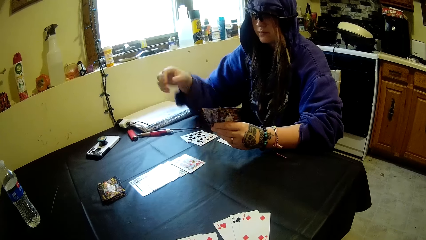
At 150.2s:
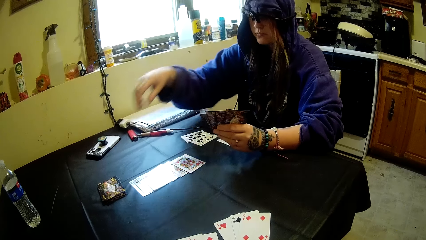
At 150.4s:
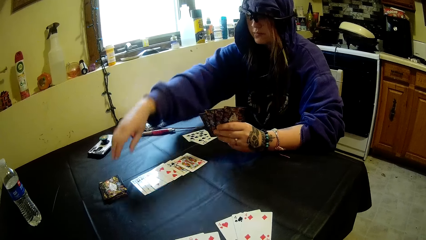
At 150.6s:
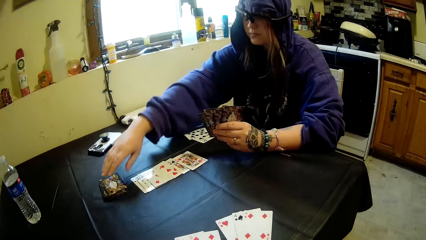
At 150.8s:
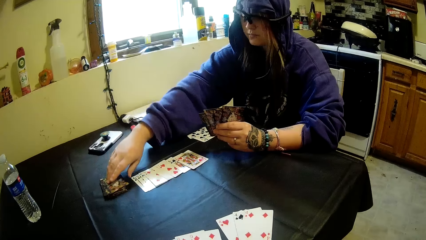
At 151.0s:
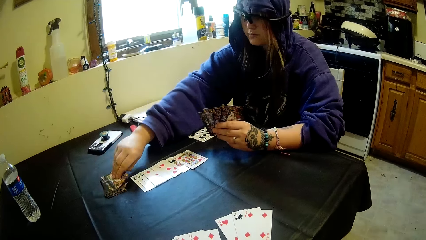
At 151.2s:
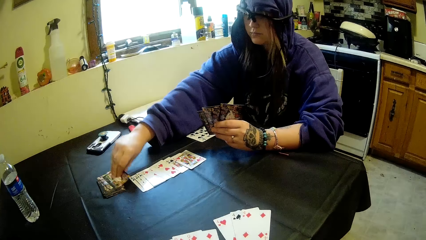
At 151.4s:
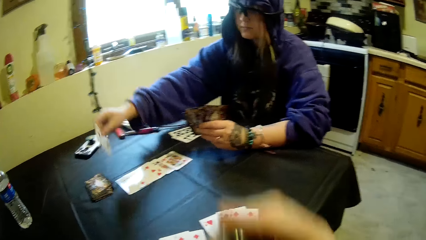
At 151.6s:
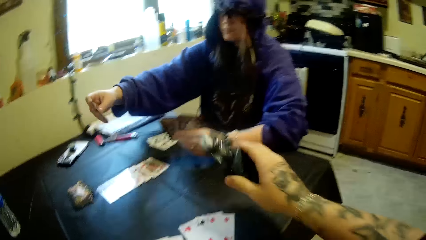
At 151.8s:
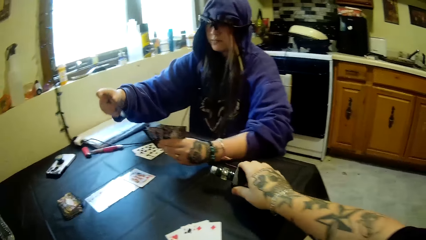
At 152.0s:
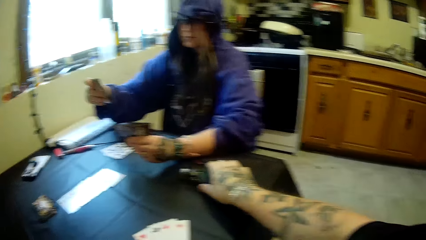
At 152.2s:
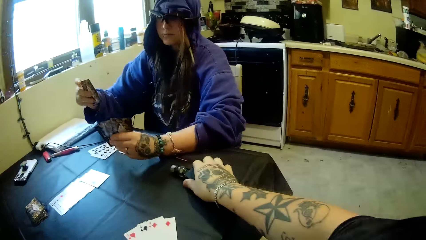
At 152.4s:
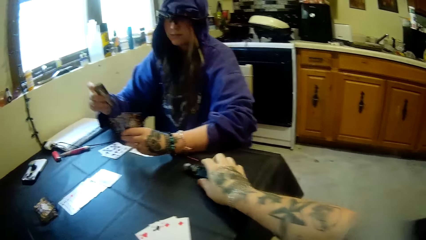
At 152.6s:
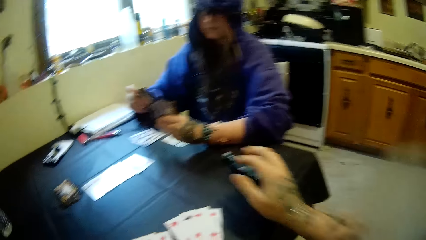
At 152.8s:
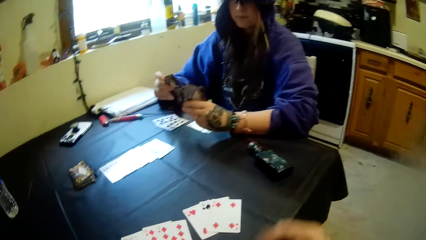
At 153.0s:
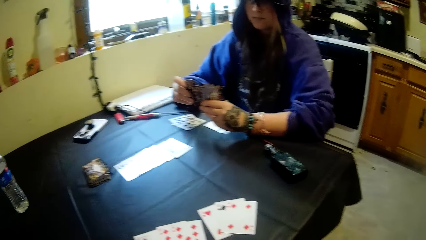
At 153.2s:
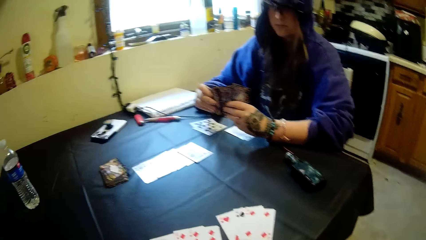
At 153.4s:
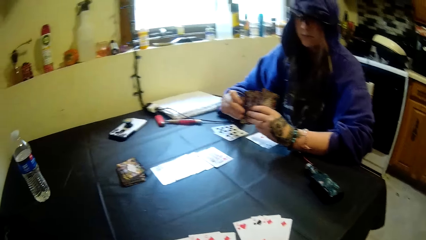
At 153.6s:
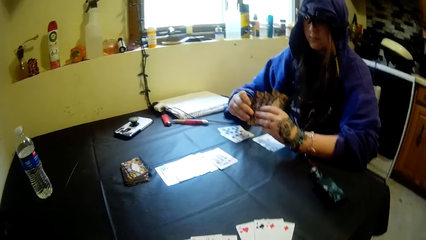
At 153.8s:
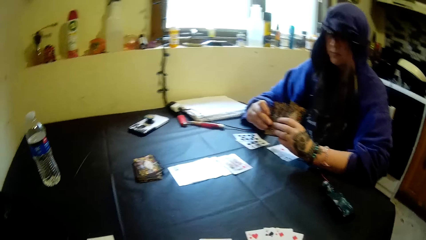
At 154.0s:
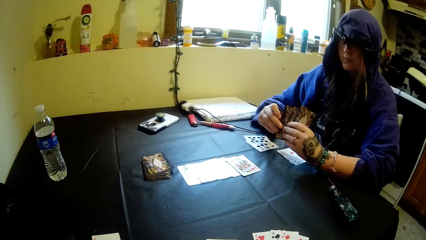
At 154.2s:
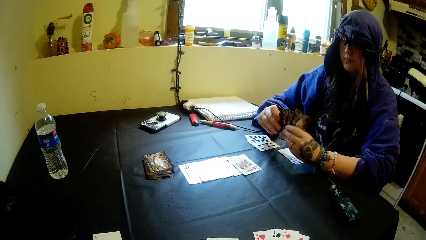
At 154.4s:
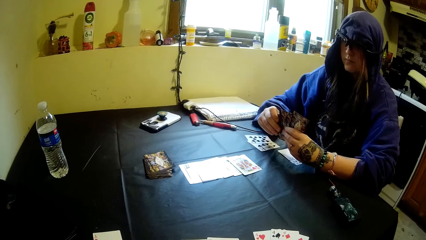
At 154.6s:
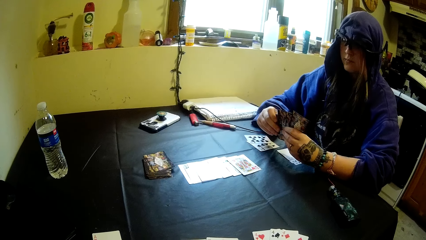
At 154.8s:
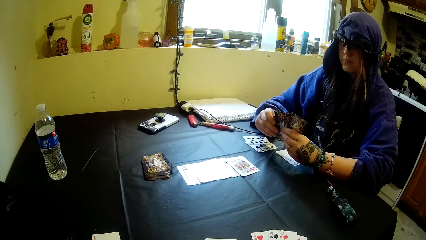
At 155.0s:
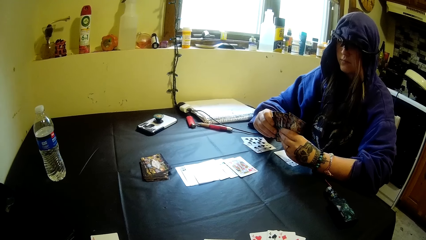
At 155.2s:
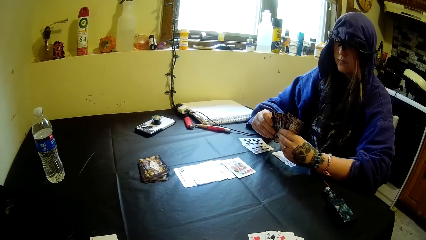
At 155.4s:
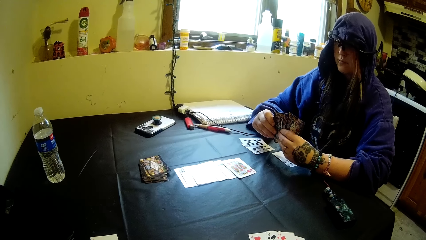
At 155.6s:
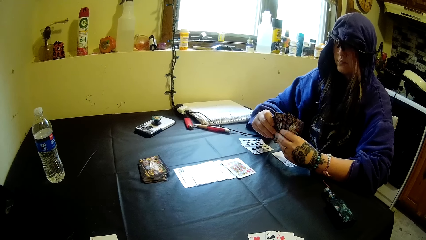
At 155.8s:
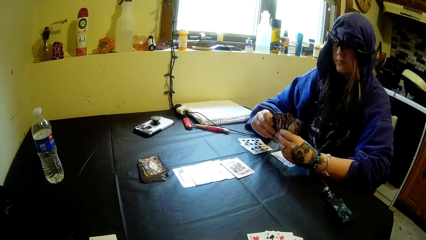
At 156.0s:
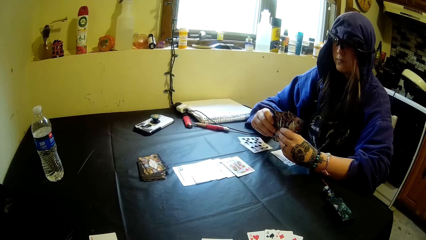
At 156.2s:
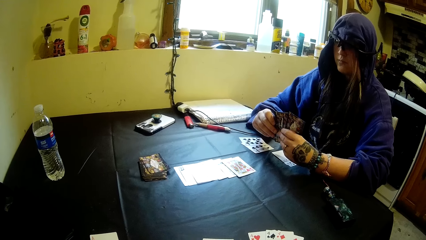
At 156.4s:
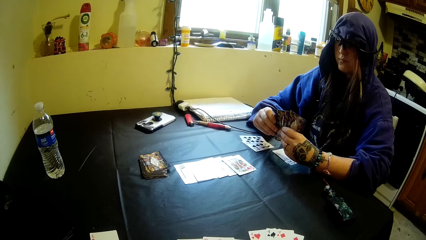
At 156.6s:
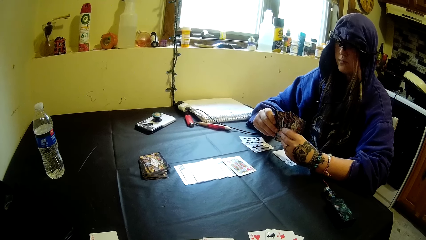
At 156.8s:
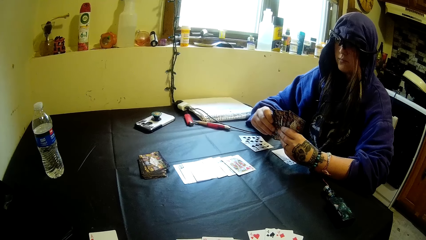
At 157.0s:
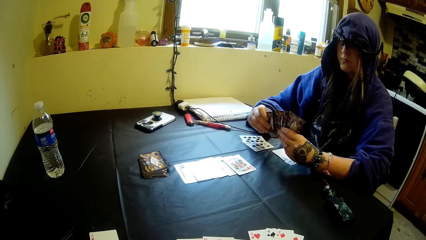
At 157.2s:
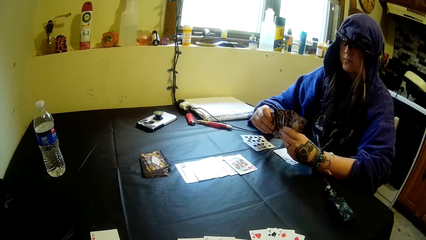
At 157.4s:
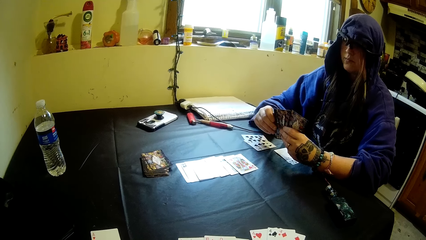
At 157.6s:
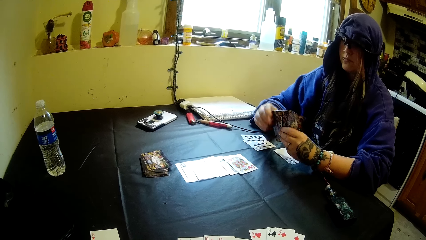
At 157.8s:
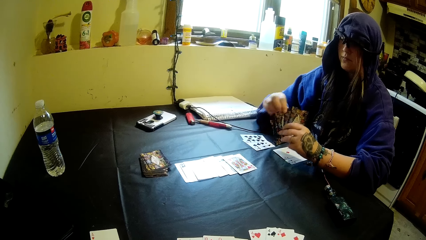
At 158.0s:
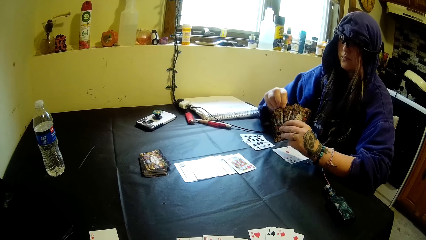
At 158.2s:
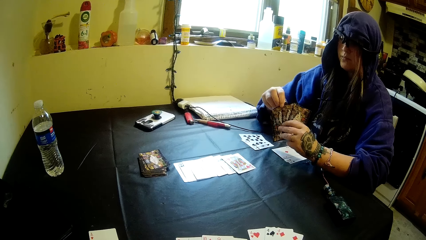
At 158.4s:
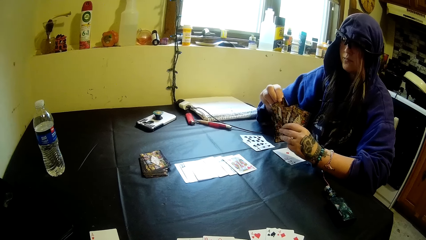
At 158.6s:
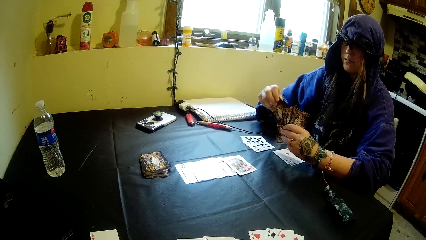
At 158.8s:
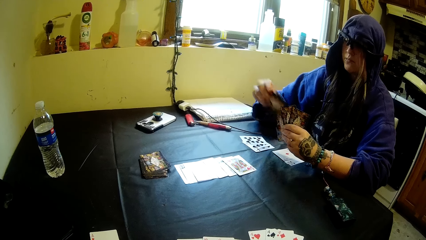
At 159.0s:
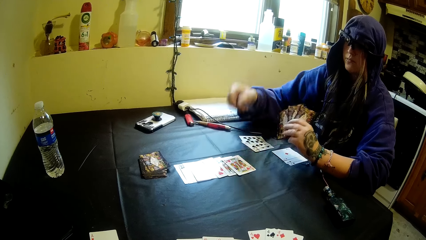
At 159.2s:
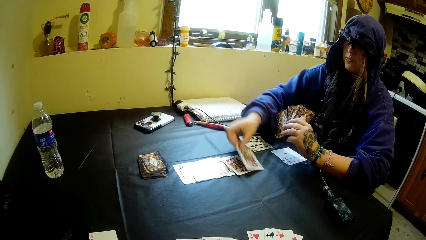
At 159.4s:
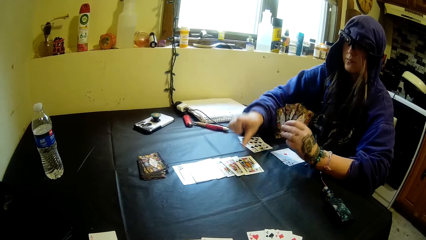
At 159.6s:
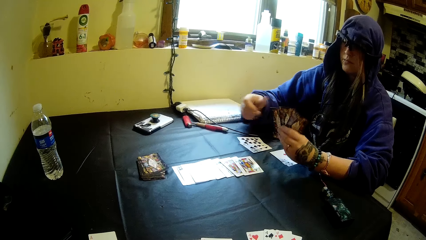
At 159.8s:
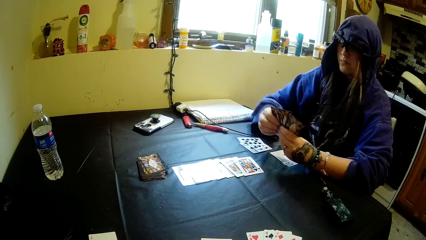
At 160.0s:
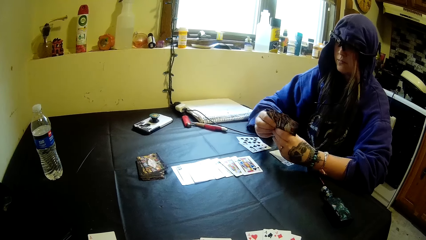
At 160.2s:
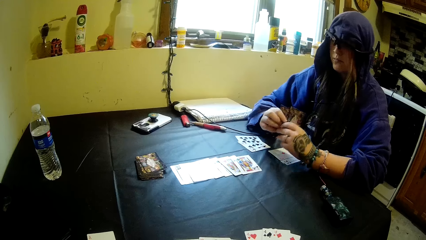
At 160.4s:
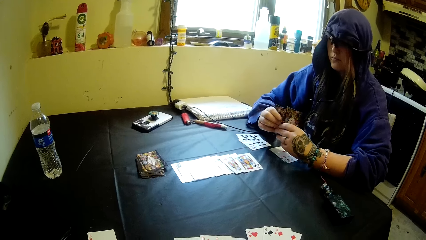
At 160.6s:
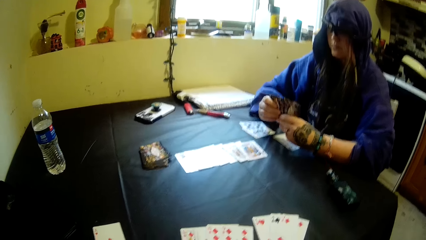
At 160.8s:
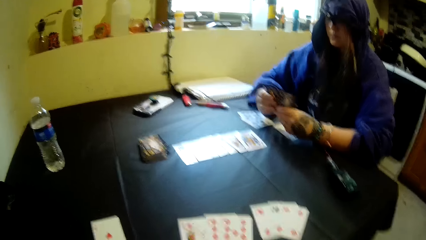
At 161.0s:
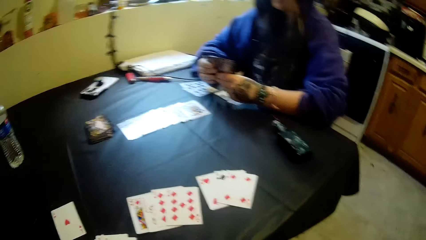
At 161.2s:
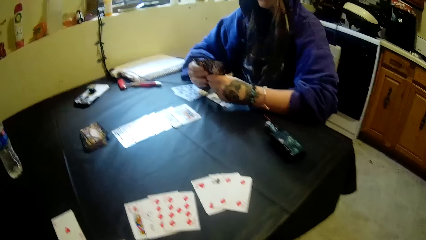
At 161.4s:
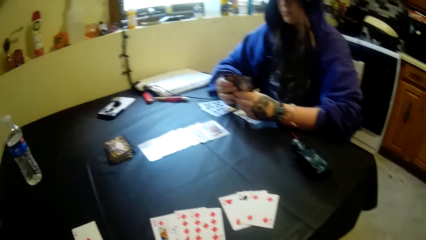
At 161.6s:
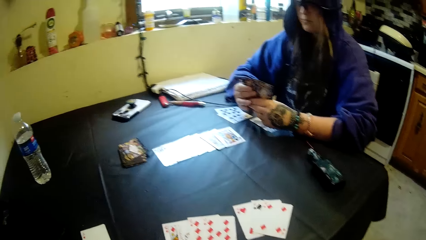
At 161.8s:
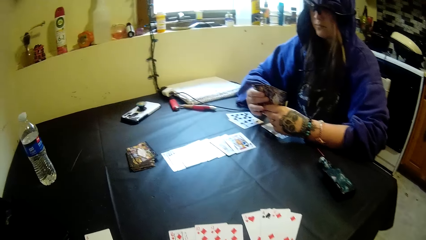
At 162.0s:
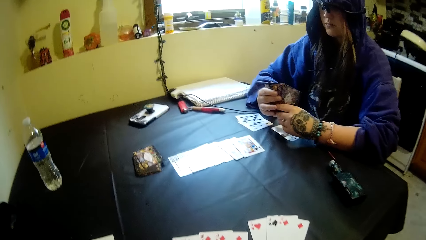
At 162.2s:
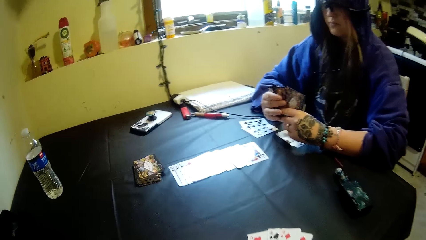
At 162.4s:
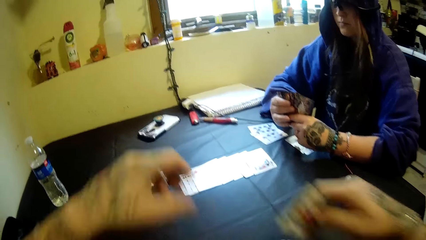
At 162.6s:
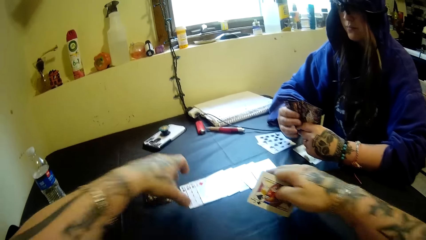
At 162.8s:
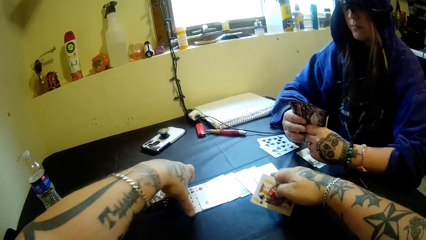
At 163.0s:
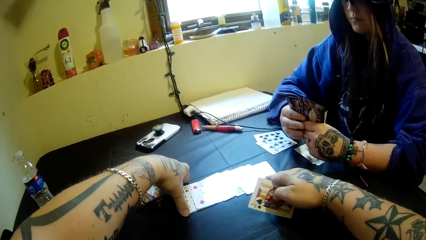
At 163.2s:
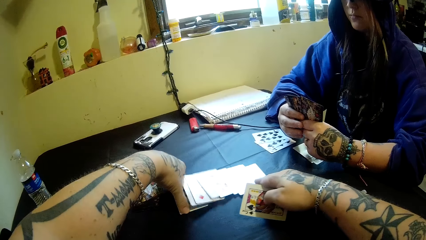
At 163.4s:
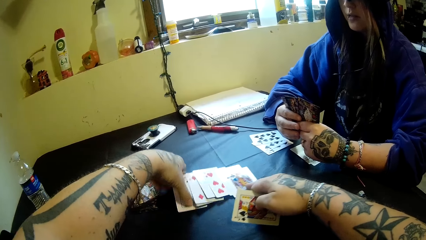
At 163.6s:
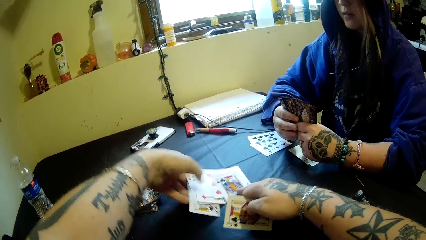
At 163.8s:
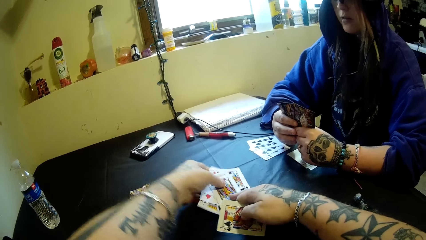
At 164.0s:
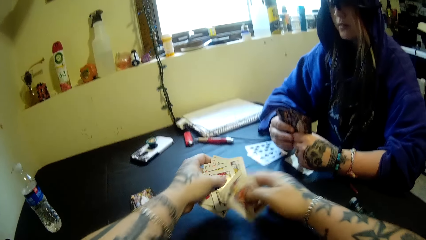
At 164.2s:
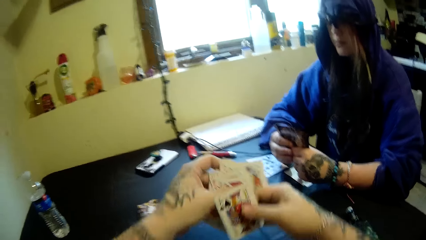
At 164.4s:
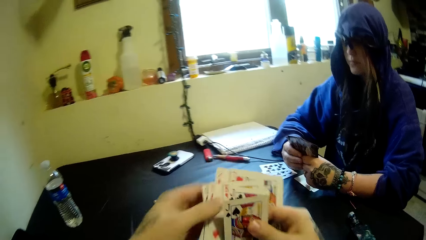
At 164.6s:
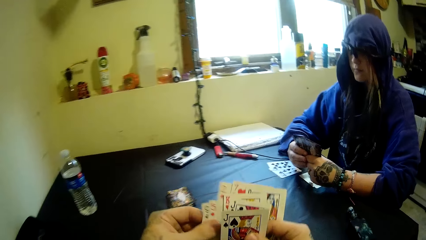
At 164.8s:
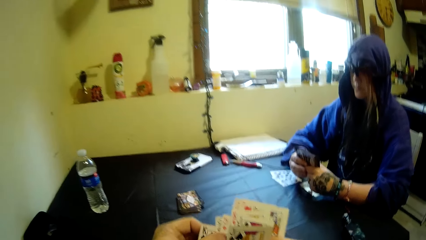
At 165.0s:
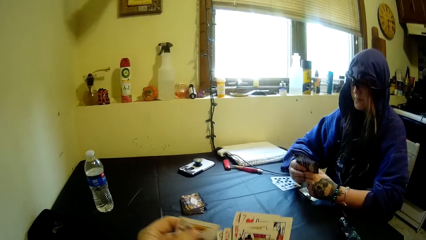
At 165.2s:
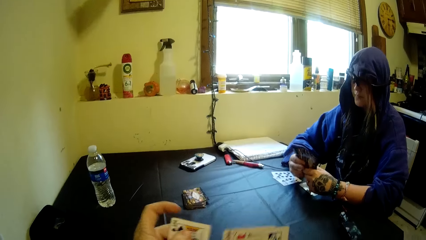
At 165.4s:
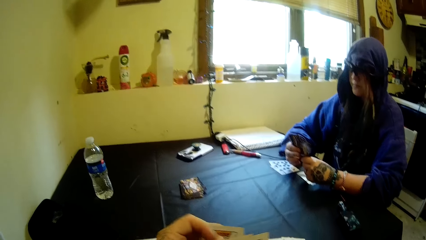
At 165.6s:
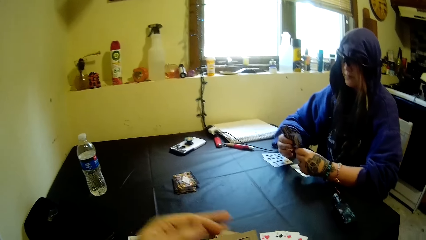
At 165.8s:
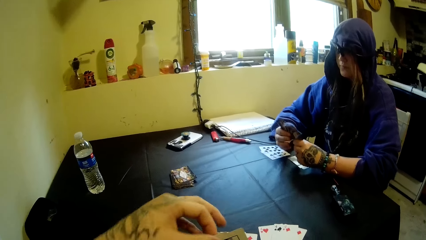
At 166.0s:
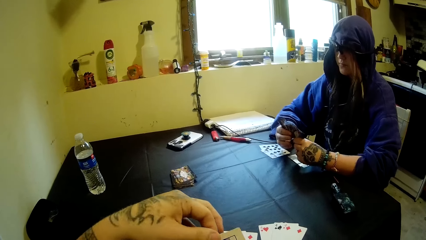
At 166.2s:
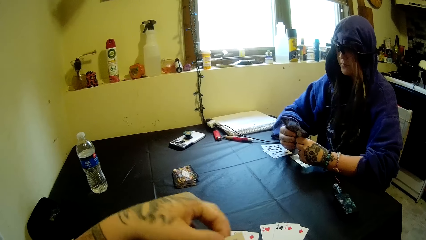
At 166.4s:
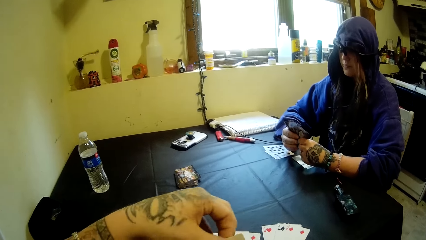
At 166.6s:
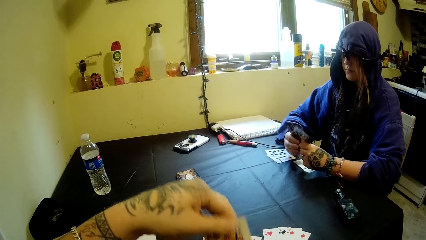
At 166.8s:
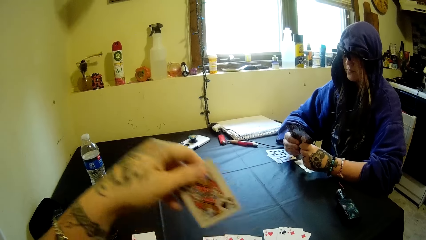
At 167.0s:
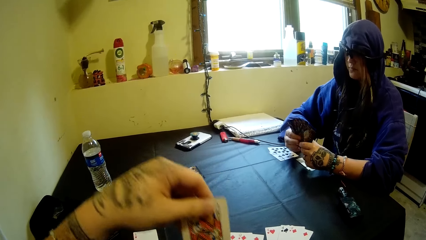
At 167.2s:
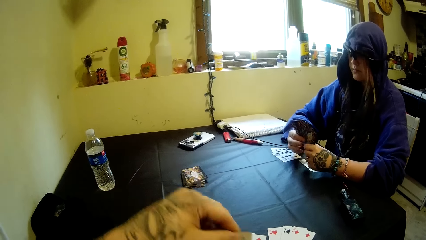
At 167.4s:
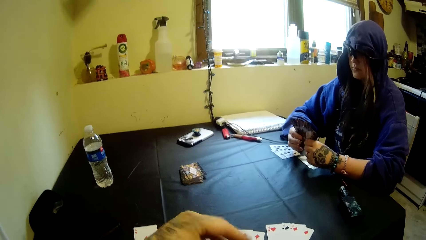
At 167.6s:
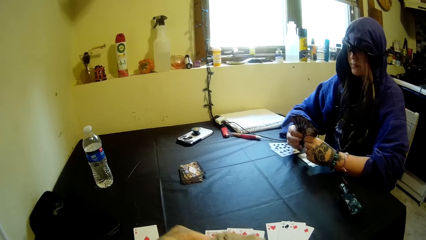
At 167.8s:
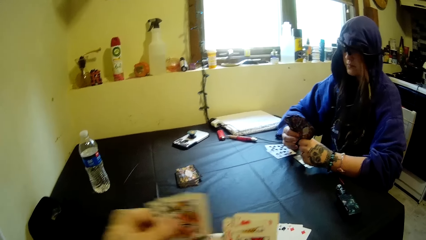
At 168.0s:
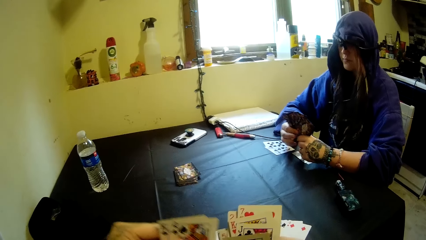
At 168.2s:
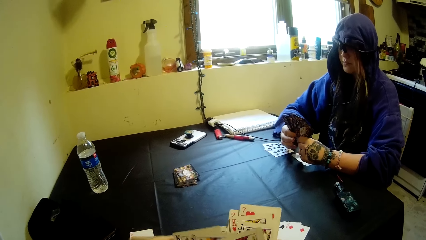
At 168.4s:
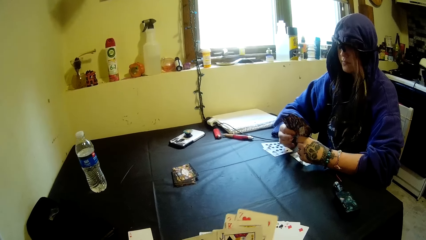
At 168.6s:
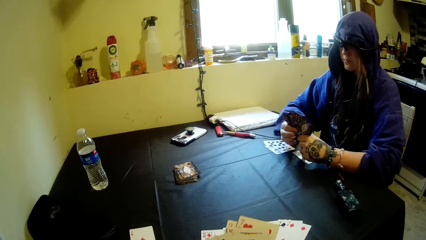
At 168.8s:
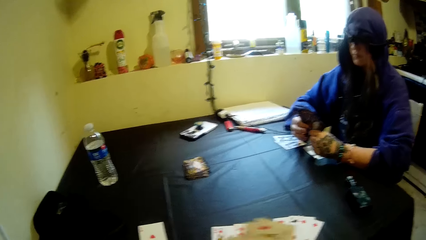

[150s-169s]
A person puts a card on the table. The camera wearer puts a cigar on the table. The person puts the card on the table. The camera wearer takes the cards from the table. They shuffle the cards.
